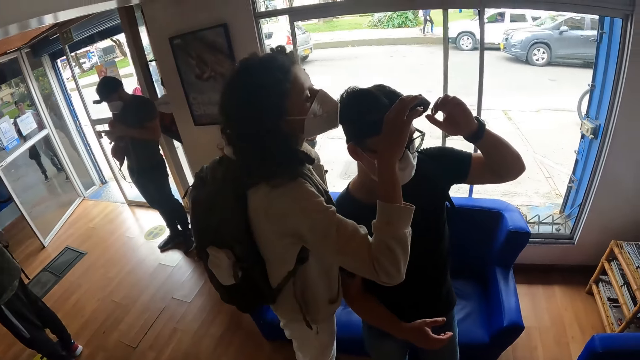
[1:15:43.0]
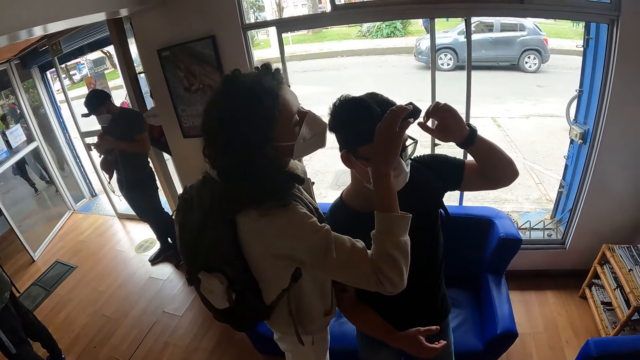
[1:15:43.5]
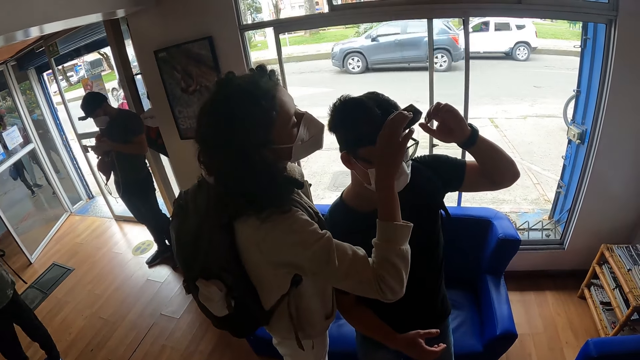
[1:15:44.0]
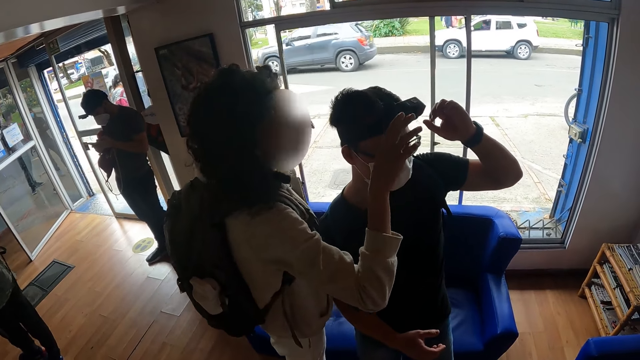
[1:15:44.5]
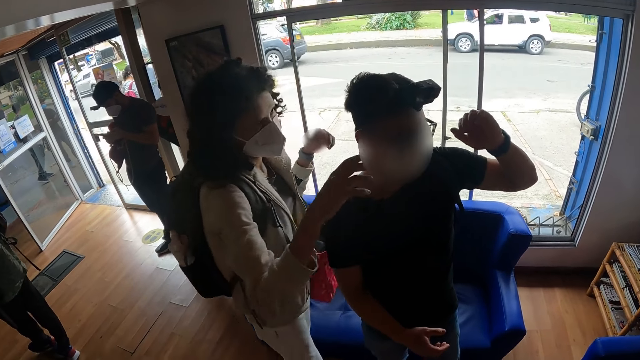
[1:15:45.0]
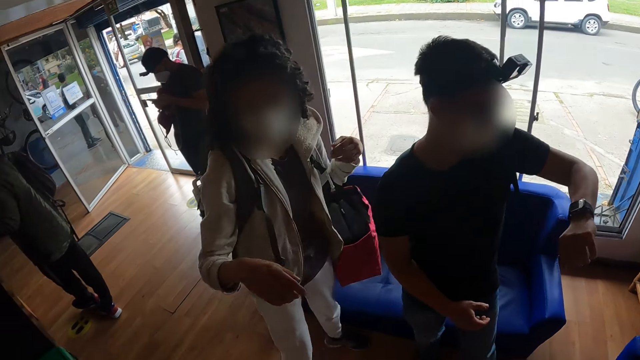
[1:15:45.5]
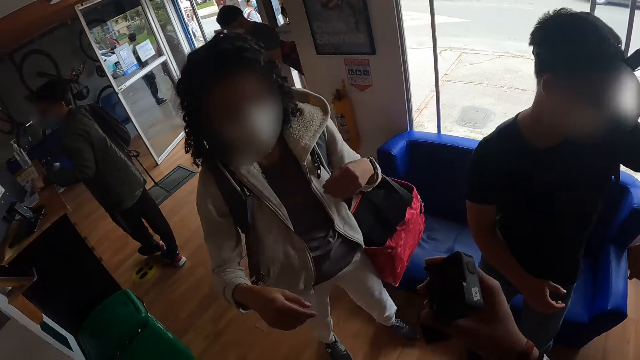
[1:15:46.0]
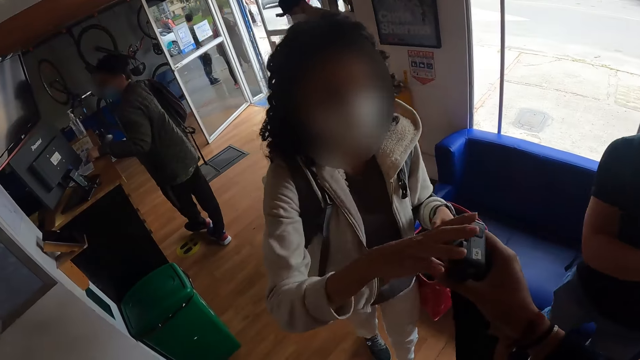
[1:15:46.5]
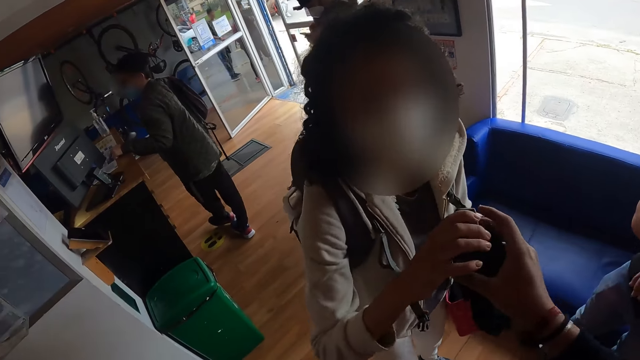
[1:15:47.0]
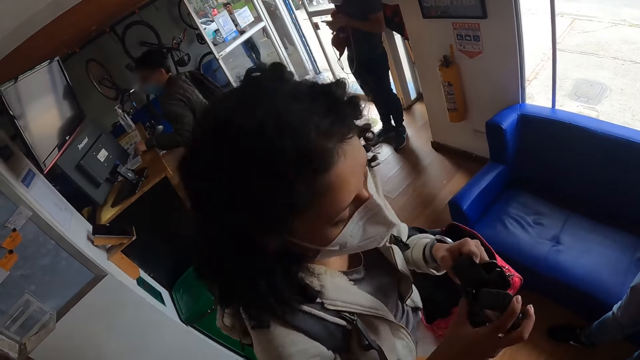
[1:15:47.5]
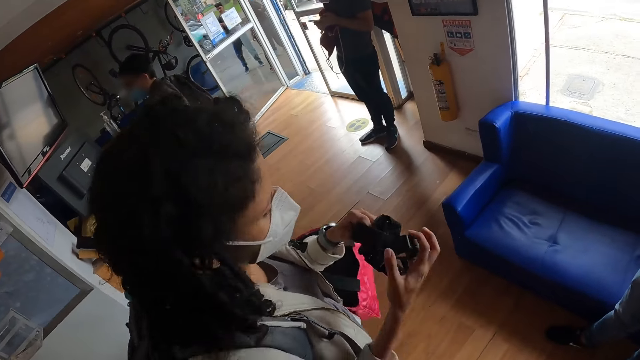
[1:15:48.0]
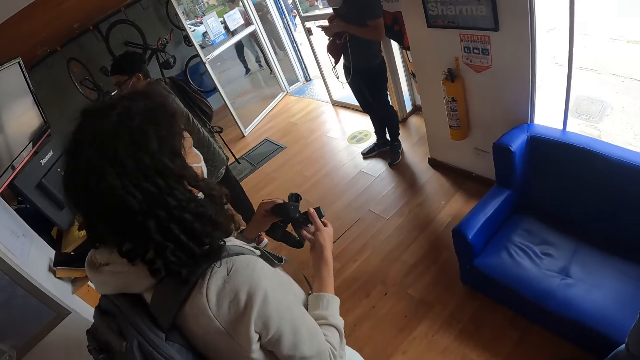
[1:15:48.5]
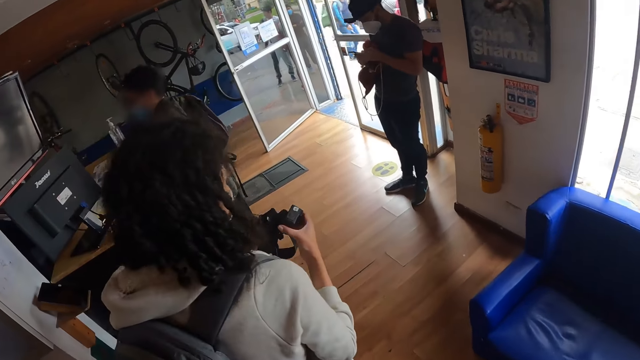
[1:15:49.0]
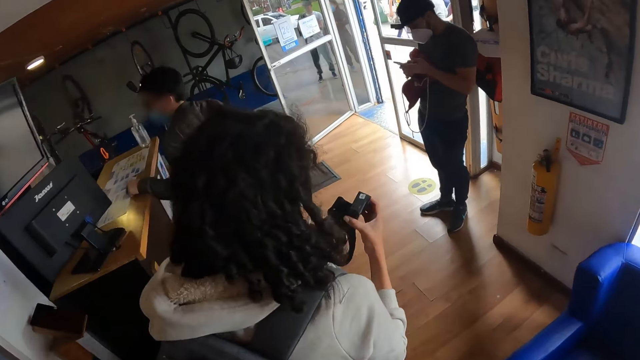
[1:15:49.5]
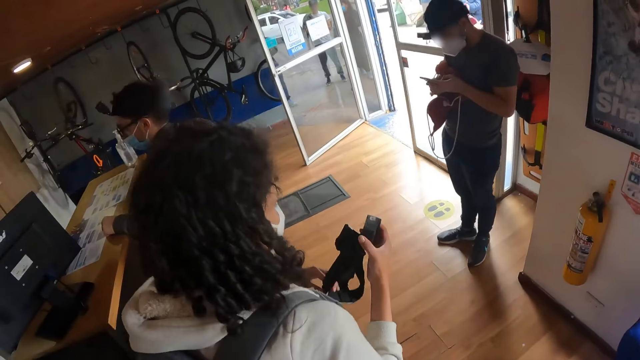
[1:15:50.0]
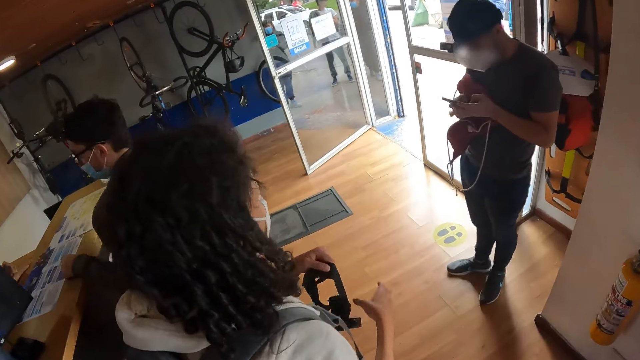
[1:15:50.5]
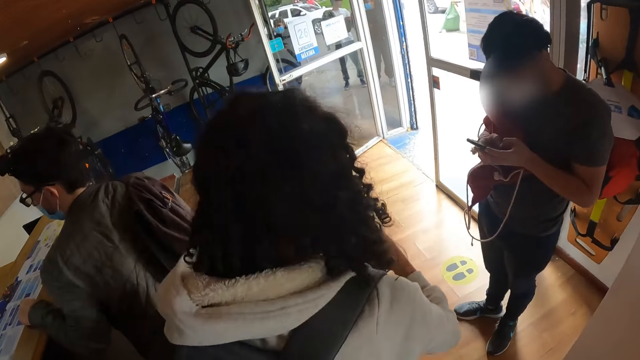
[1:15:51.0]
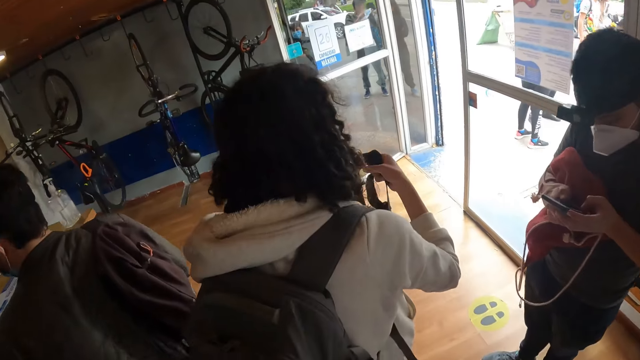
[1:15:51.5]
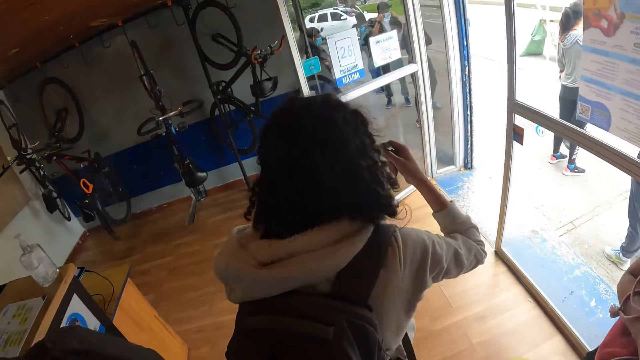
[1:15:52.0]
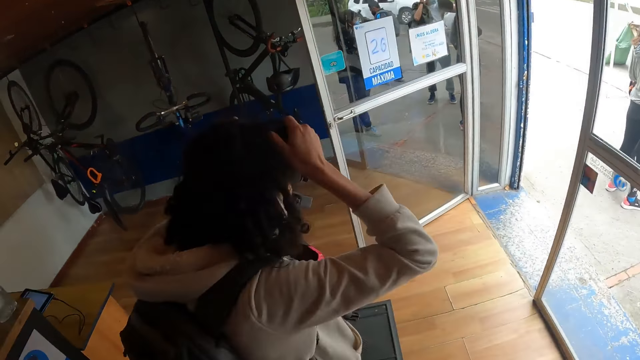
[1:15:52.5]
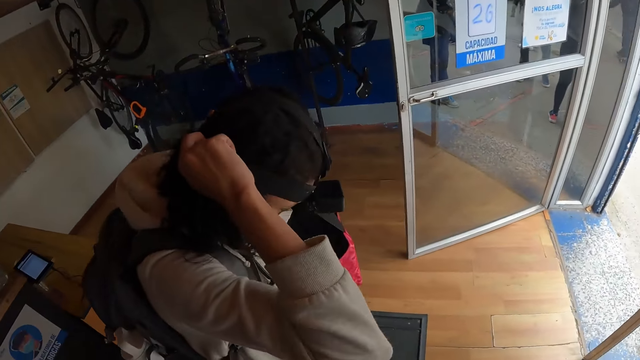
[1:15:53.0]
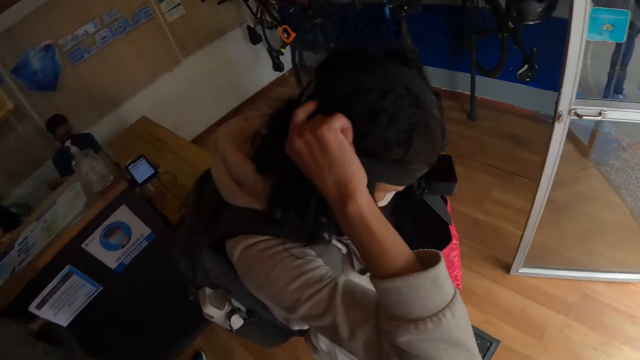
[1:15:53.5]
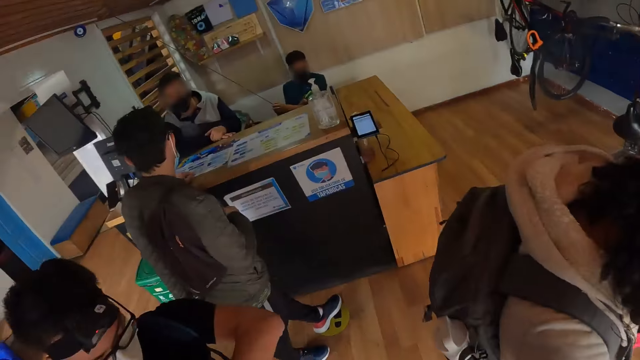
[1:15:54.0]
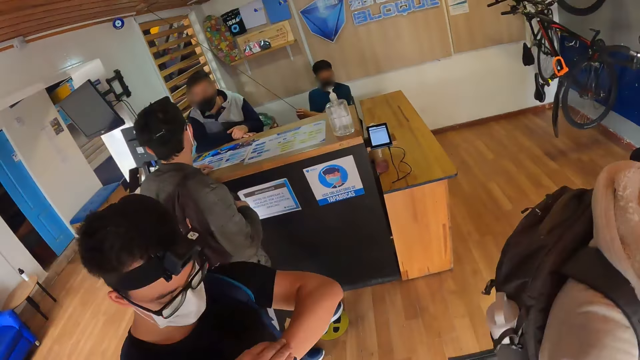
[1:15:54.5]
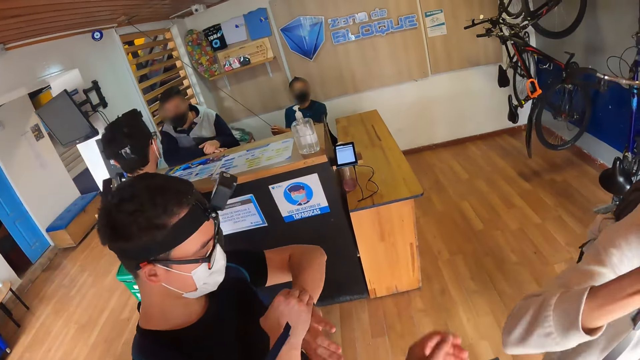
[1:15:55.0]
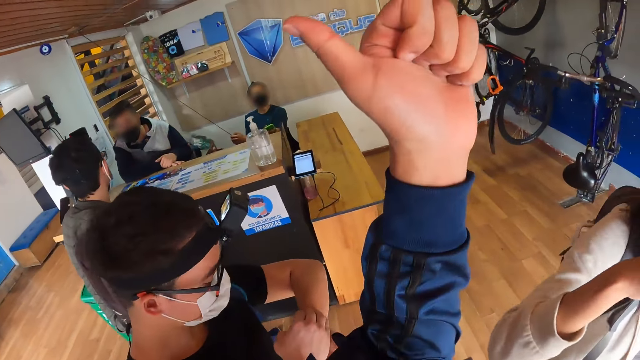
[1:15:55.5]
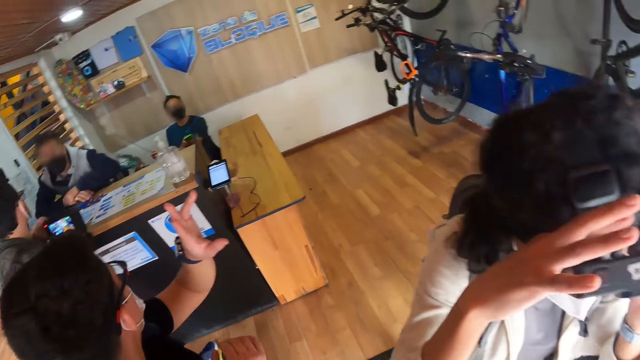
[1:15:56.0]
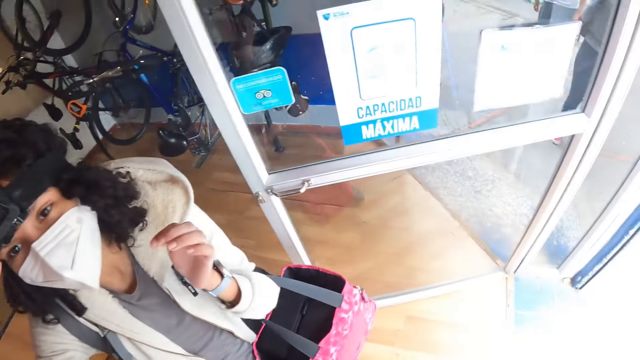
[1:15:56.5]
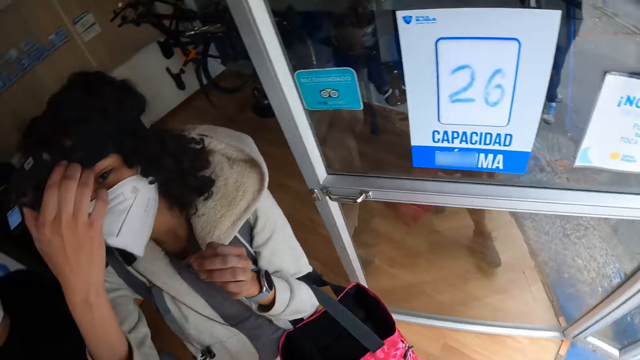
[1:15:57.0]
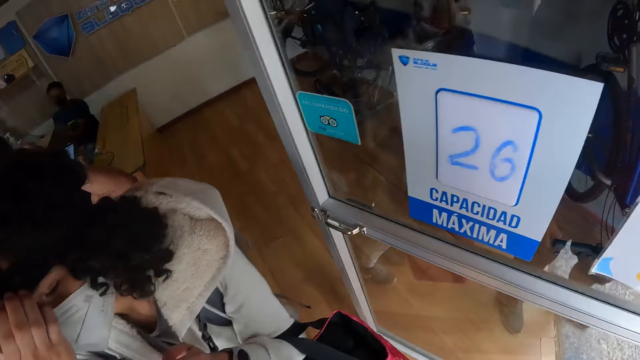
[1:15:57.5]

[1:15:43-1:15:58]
The woman moves towards the camera wearer. The camera wearer gives the woman the camera with her right hand. The woman adjusts the camera and walks in the room. The camera wearer walks in the room. The woman wears the camera on her head with both hands. The camera wearer looks around. She interacts with a man and lifts the hand.

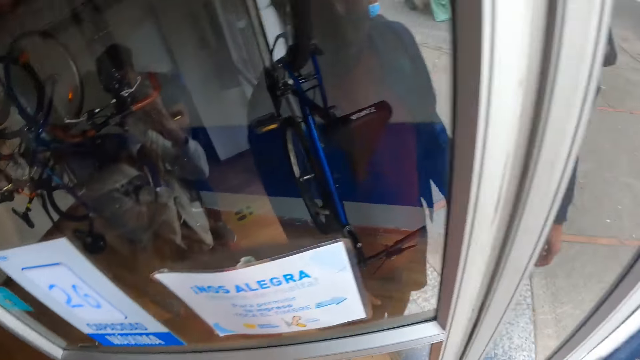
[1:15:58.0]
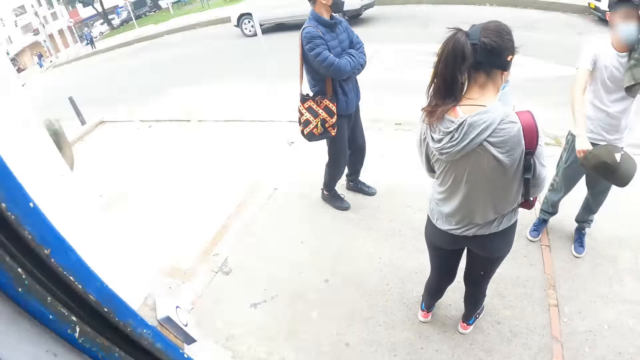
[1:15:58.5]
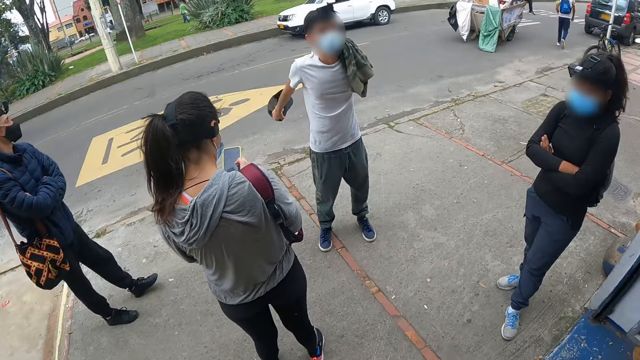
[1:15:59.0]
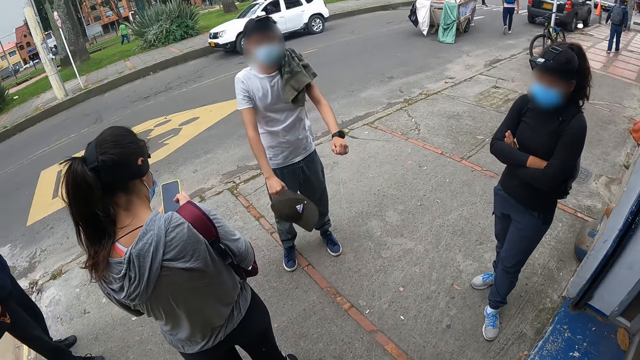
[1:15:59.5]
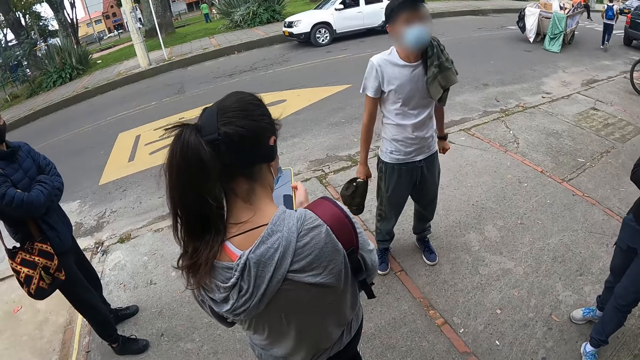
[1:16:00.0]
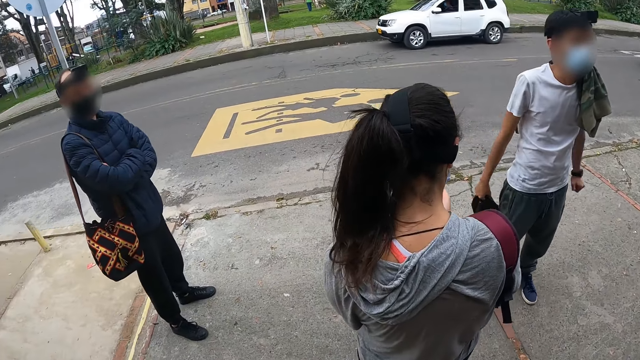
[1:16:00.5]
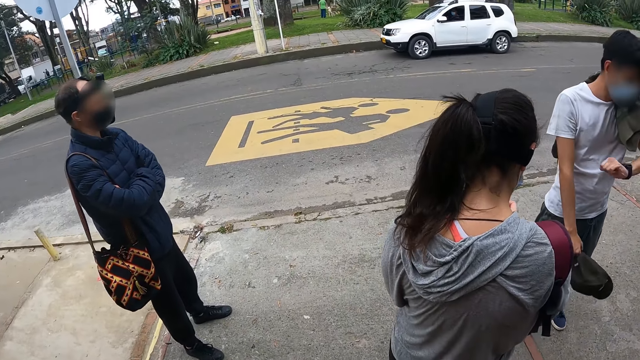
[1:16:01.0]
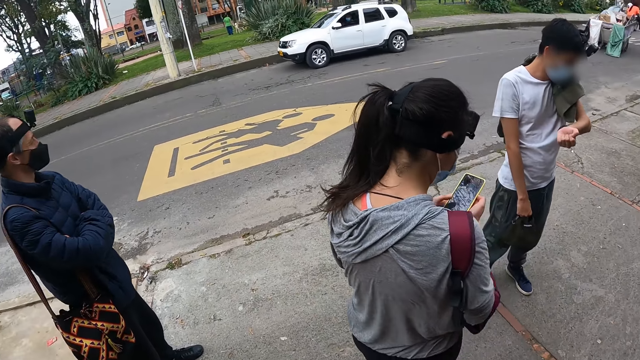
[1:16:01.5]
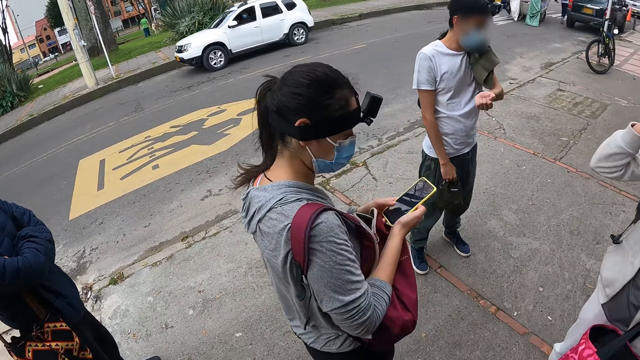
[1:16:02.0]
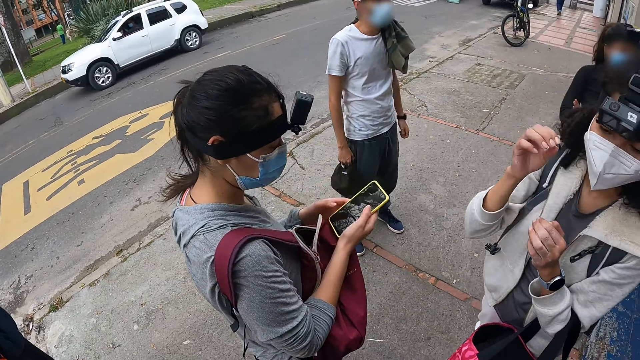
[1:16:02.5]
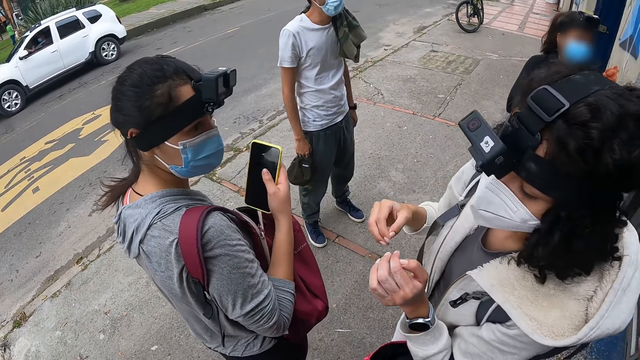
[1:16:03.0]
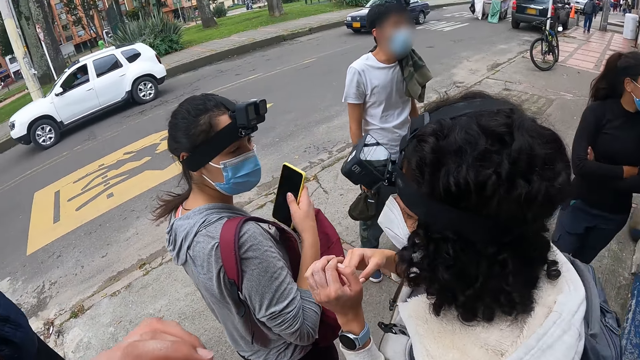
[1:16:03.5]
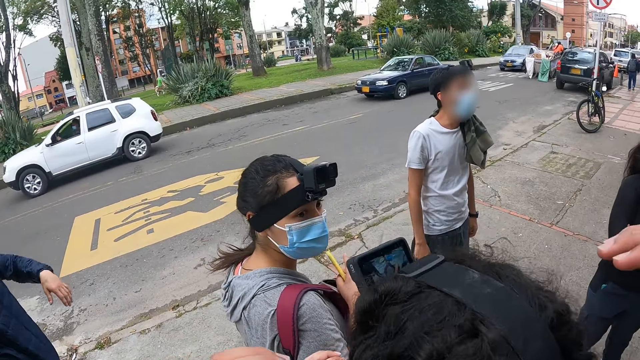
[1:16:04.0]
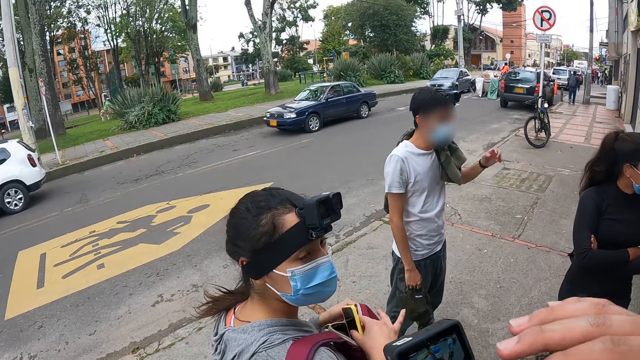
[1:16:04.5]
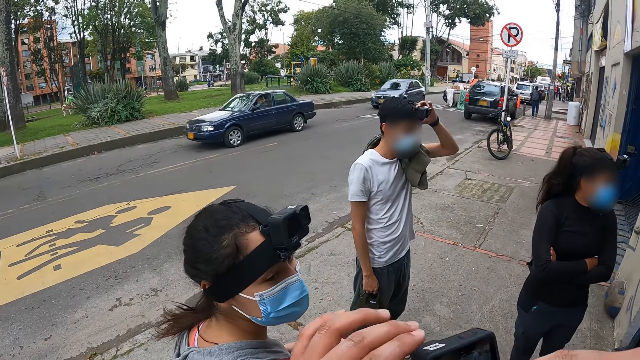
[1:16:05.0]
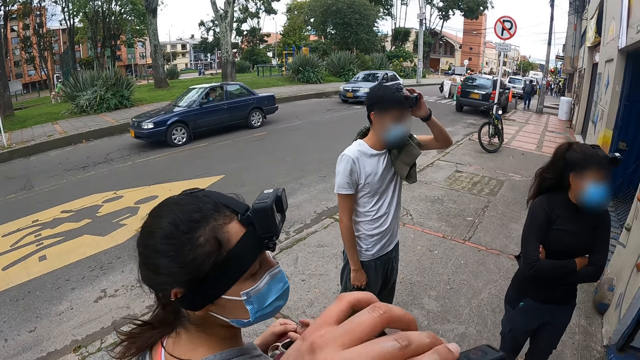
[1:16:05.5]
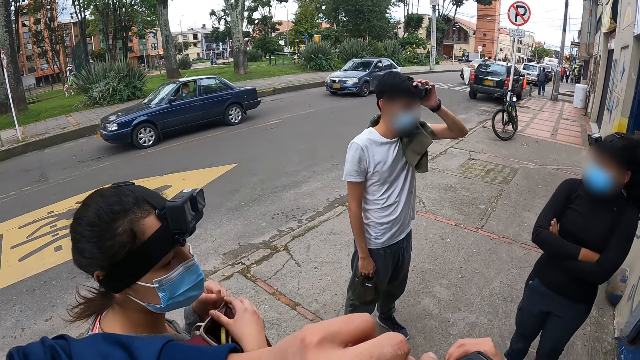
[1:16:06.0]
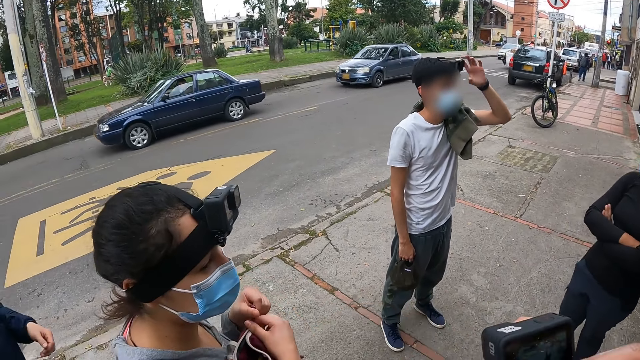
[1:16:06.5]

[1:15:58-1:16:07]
The camera wearer walks outside. The woman walks towards the camera wearer. The camera wearer adjusts the camera on the woman's head with both hands.
